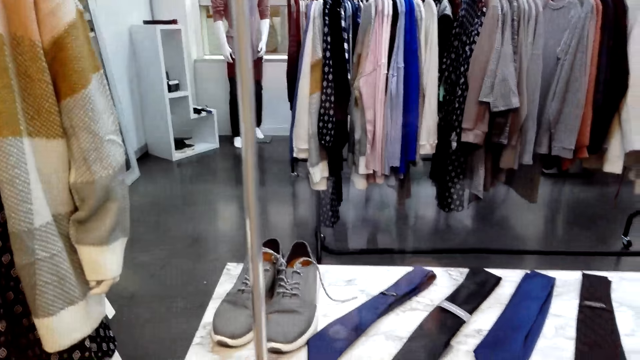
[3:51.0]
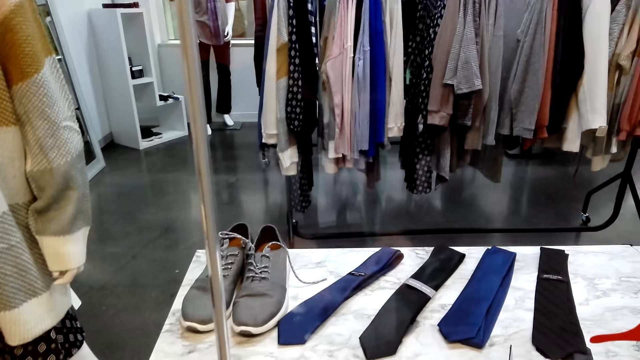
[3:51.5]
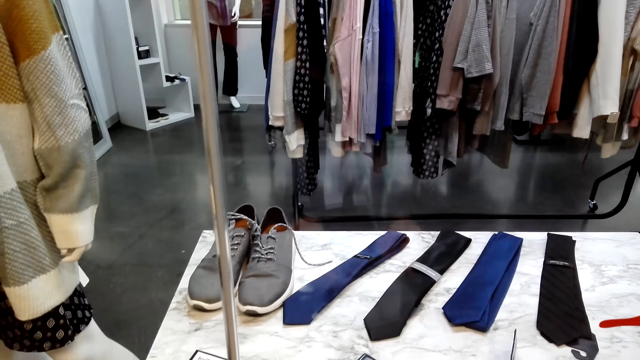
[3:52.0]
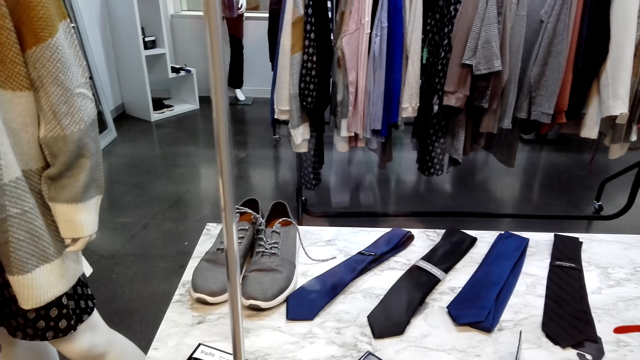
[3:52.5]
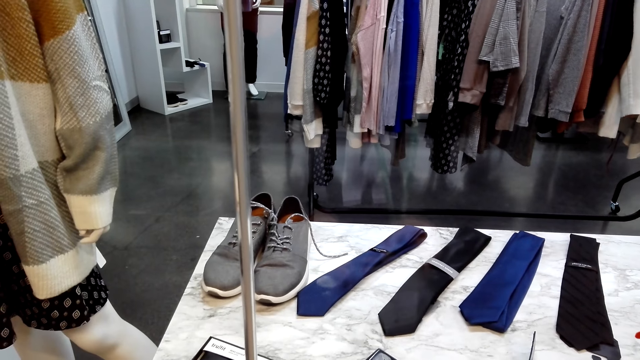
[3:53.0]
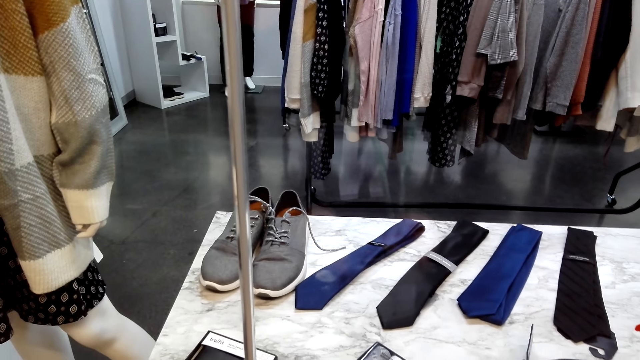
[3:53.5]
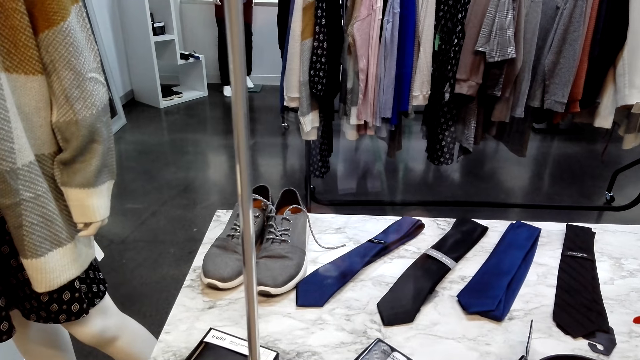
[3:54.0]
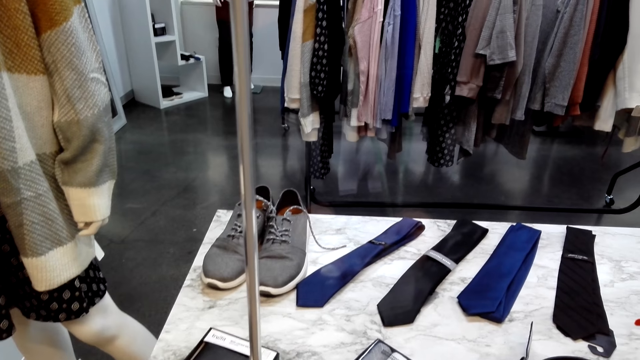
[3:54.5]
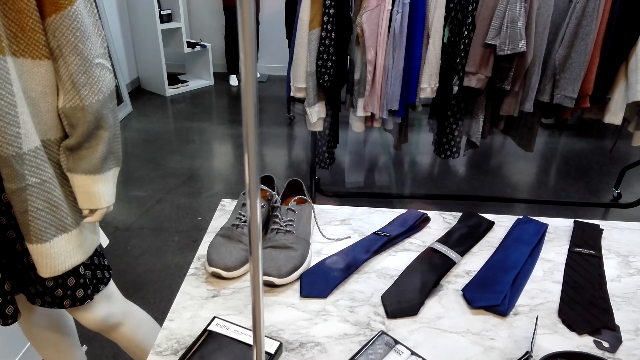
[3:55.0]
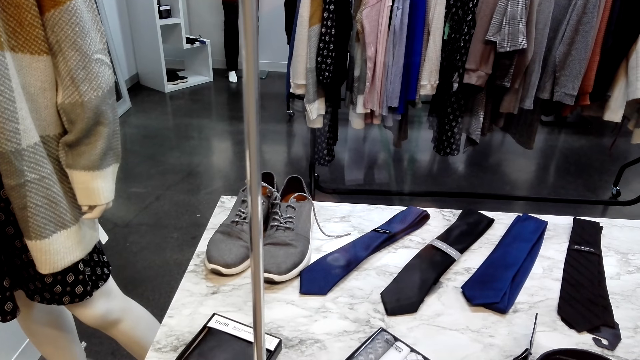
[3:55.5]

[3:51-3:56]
The camera wearer stares at the cloth on the hanger.

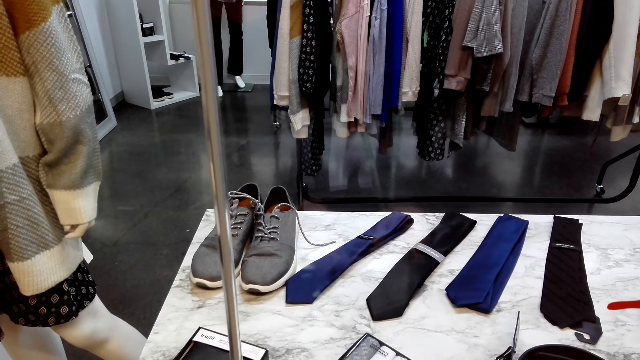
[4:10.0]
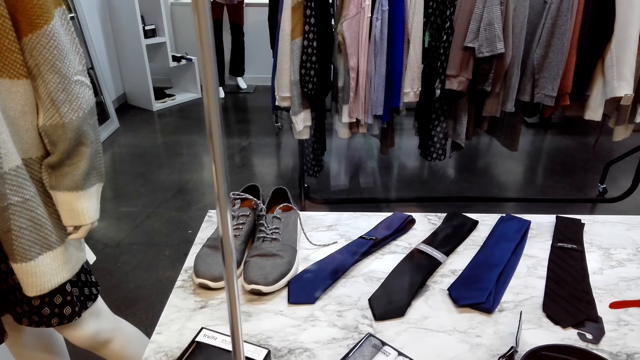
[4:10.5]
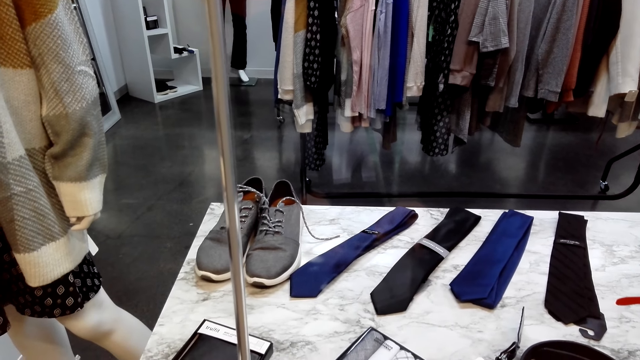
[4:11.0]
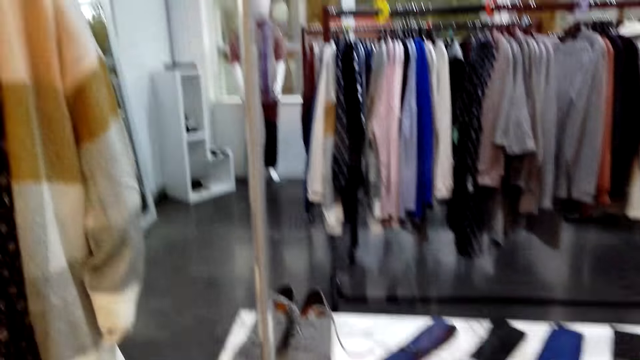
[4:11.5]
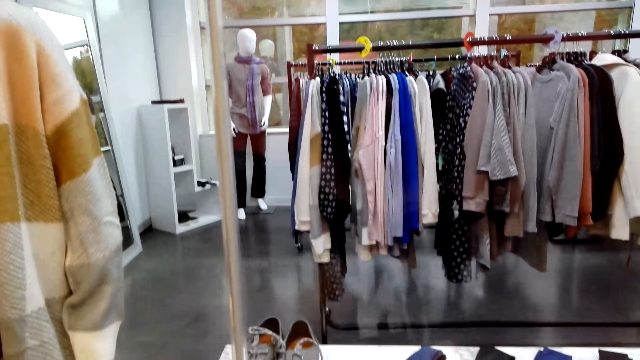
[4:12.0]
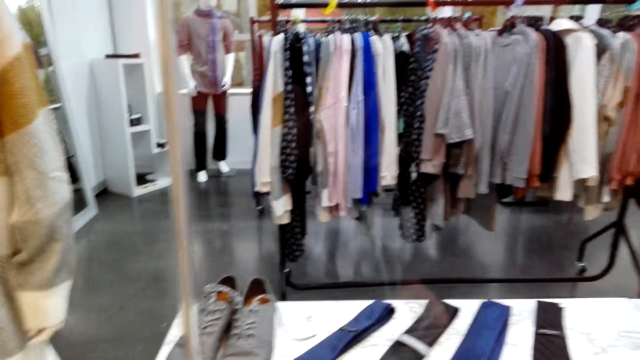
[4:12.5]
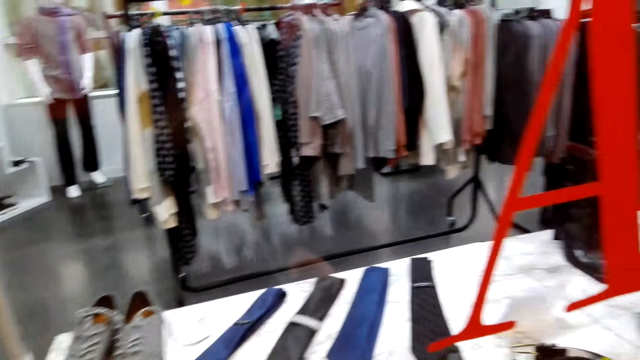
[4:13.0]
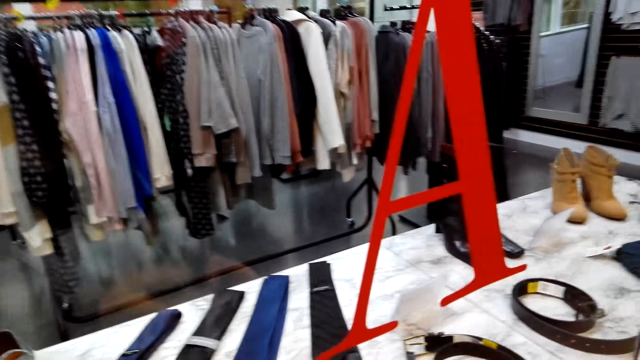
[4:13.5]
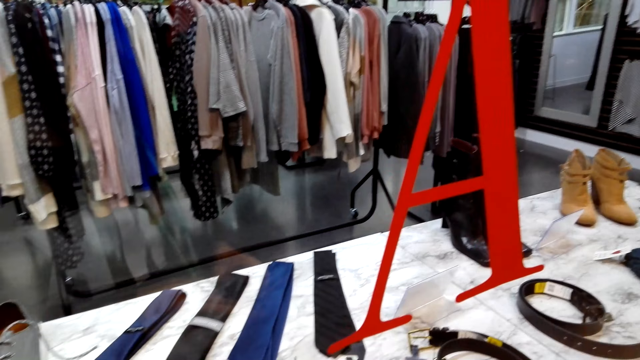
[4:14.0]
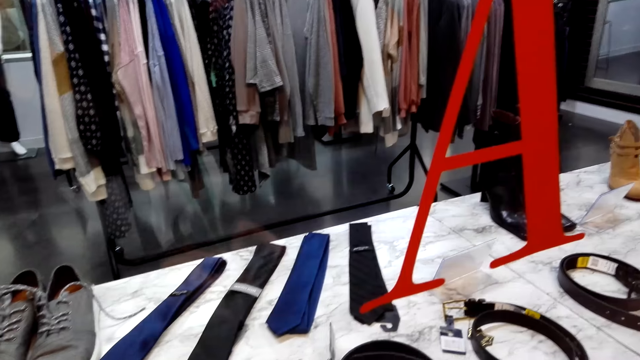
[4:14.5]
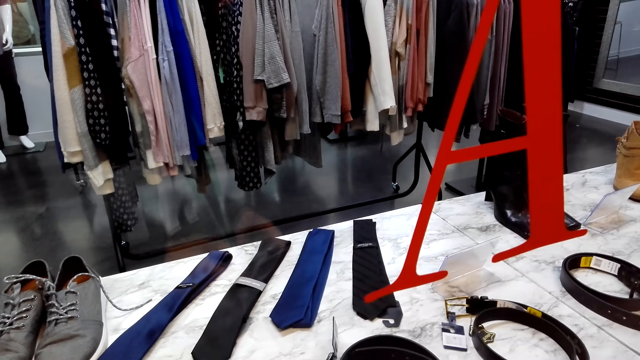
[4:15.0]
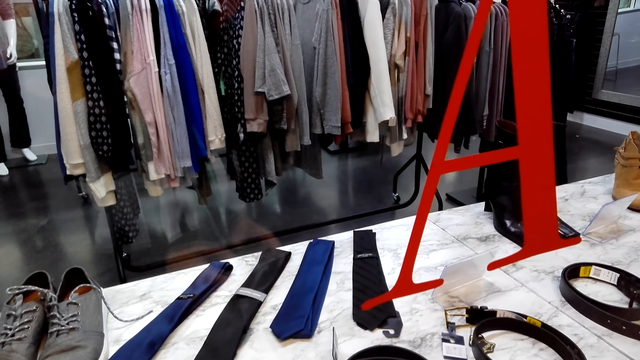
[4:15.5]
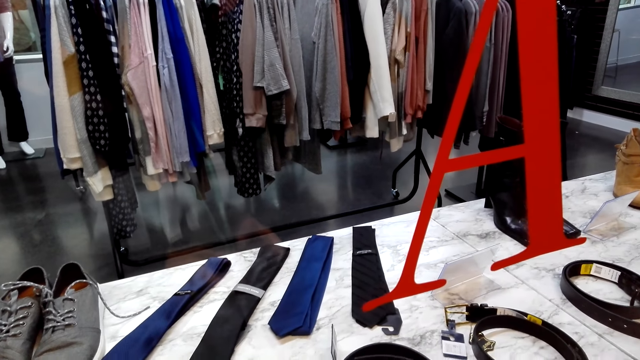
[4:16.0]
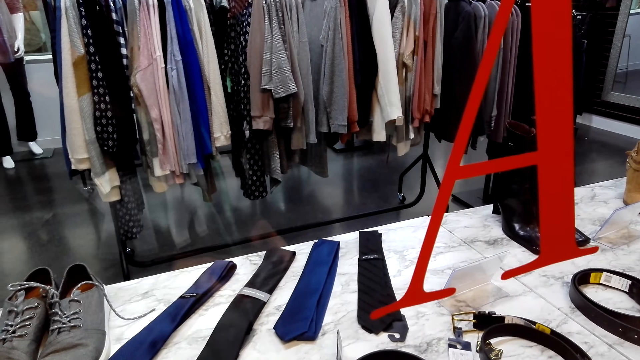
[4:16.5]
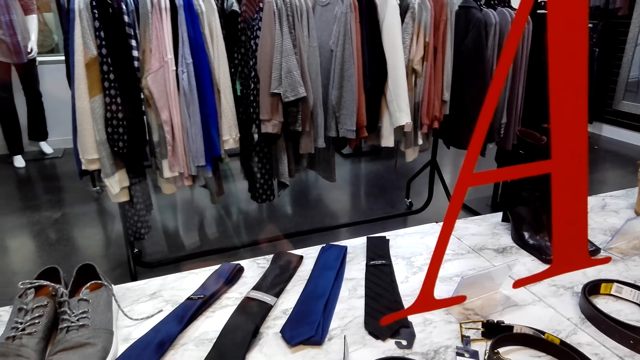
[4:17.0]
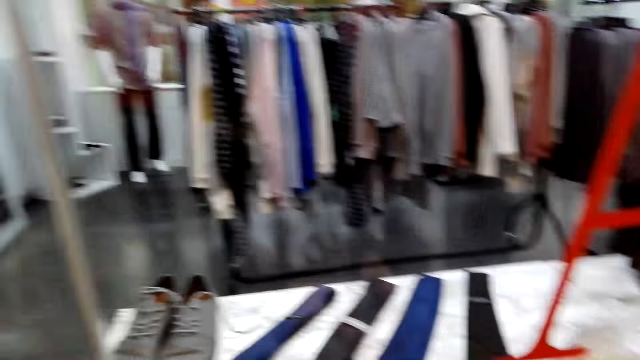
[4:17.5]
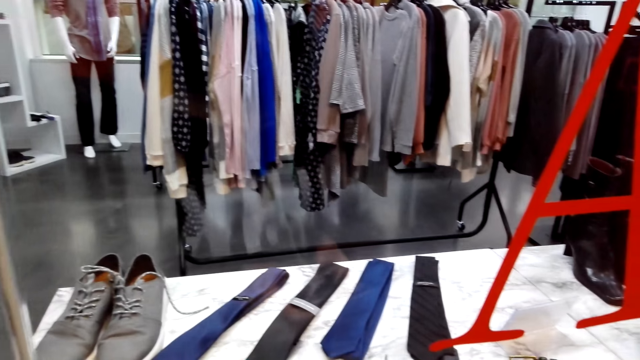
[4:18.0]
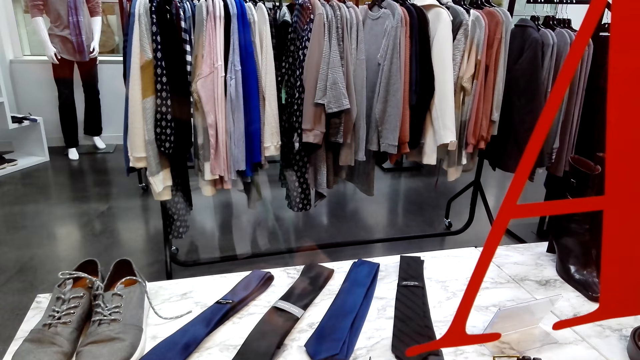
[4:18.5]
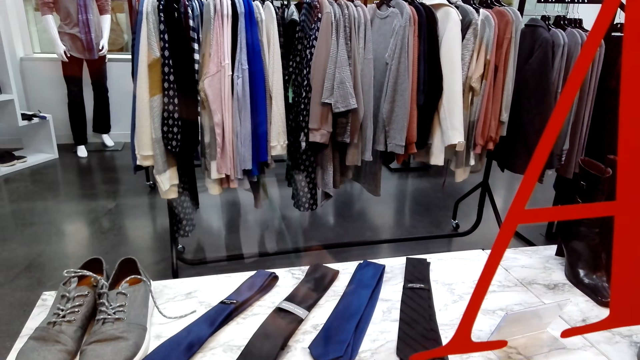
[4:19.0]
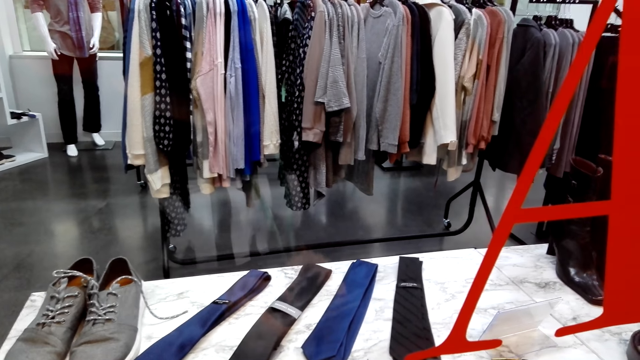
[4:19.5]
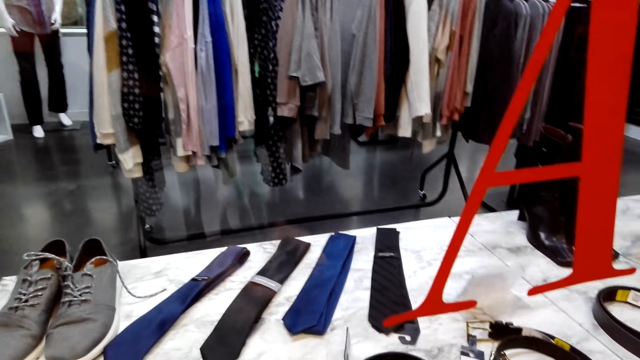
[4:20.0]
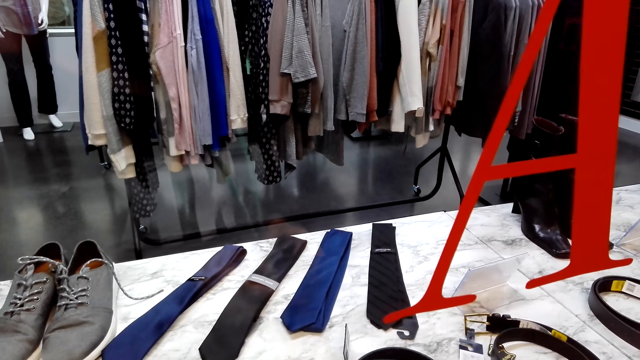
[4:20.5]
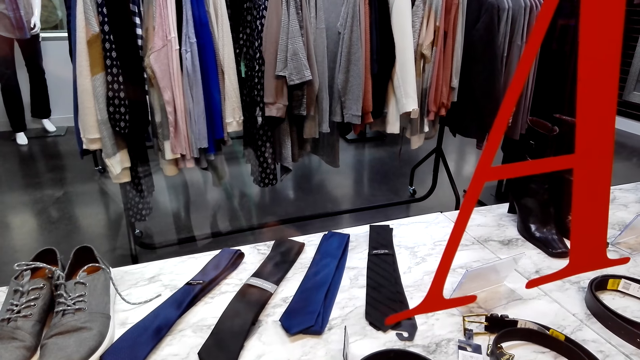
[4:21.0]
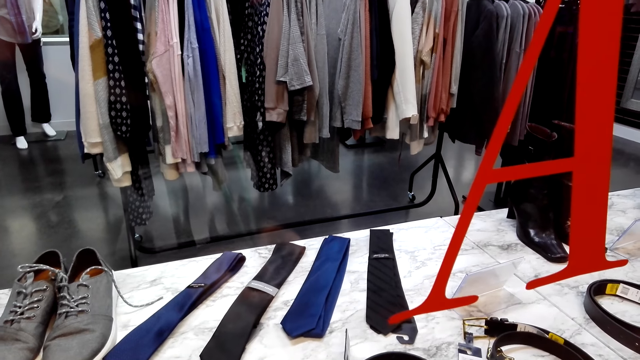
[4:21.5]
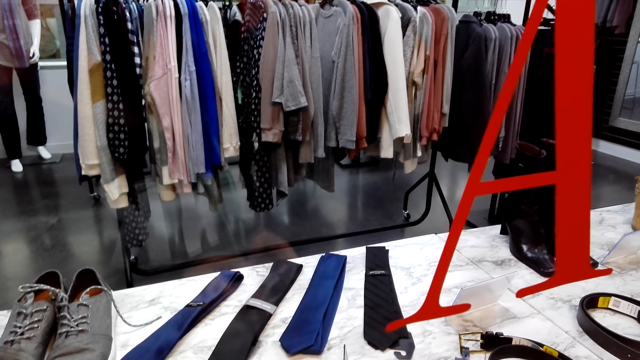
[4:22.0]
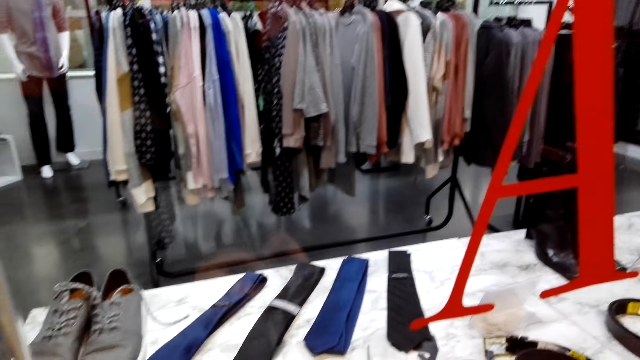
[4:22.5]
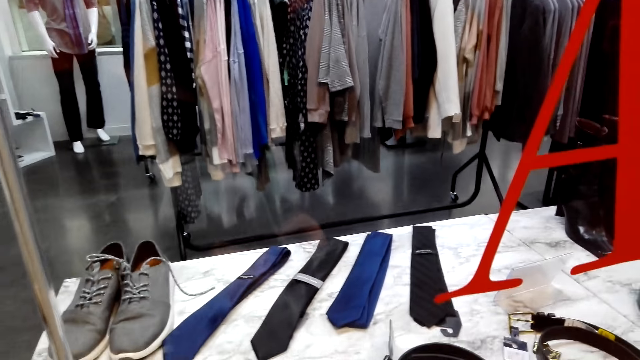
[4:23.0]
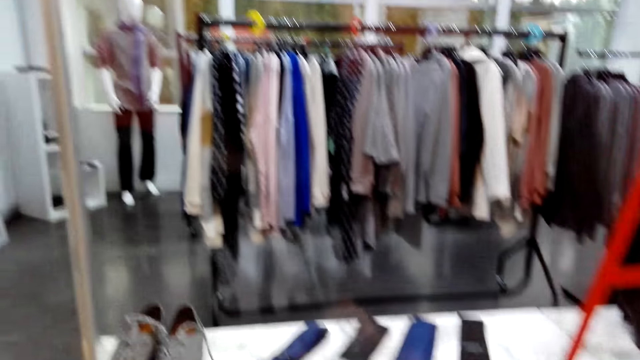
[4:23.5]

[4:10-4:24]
The camera wearer looks around. They raise a hand. They look around.

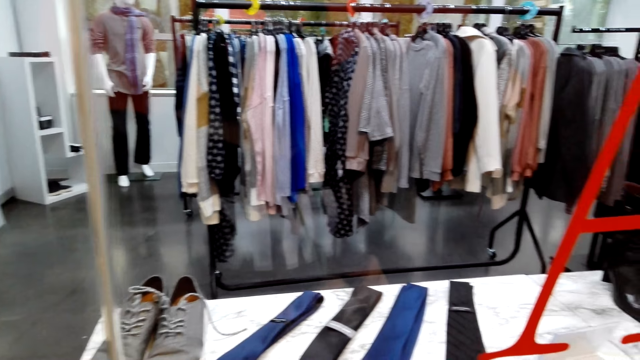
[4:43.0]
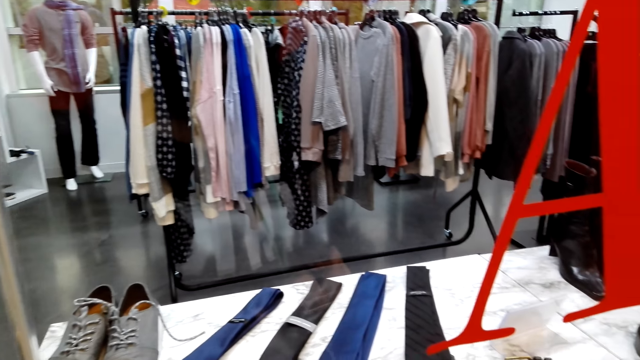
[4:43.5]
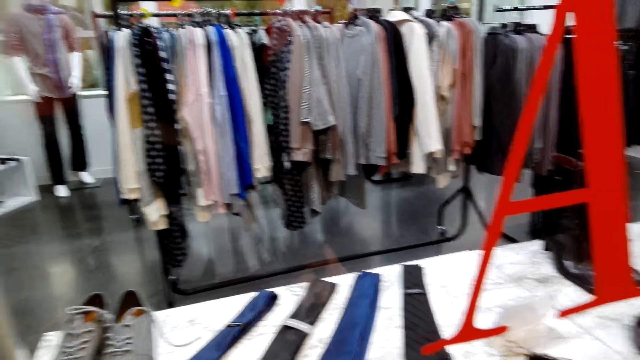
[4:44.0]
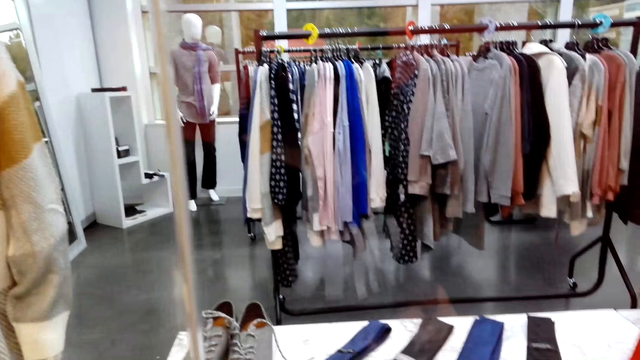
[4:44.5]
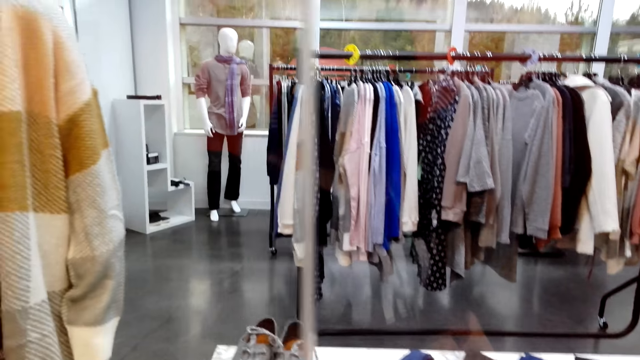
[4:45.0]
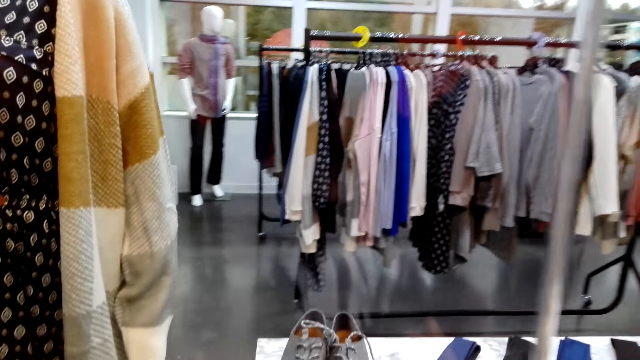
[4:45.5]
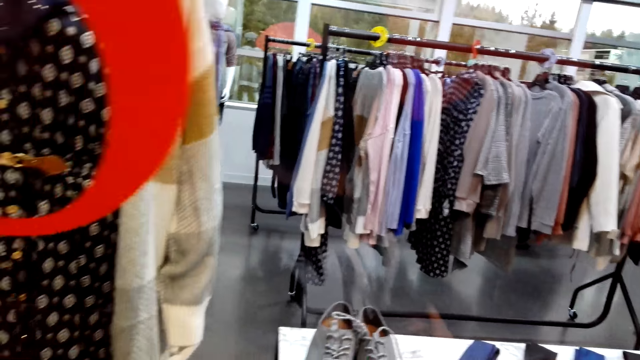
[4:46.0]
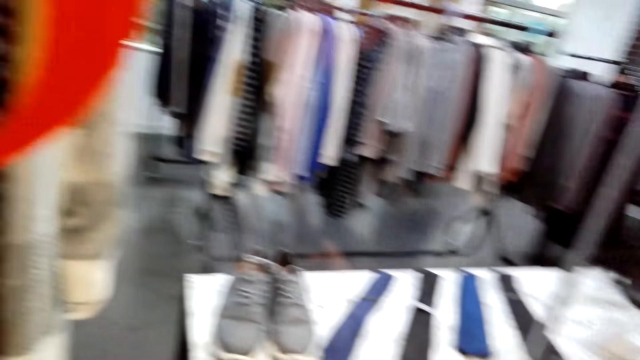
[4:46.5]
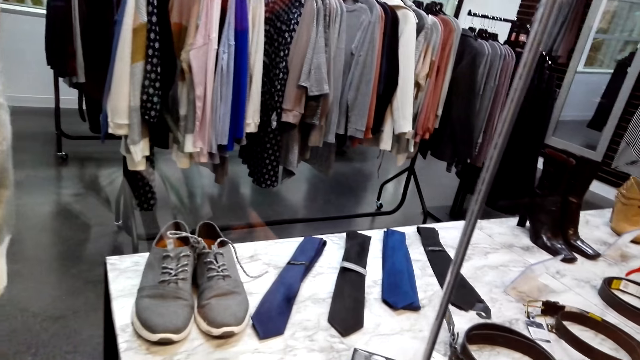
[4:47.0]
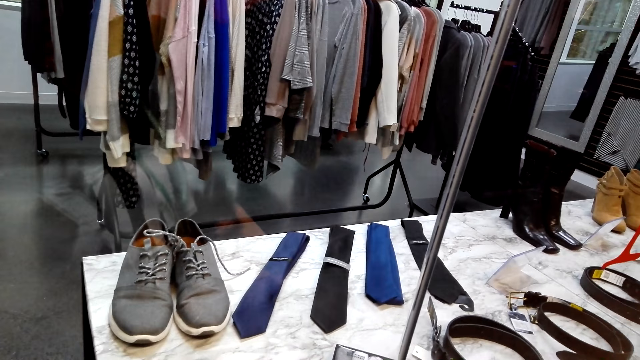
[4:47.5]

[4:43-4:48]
The camera wearer looks around.
